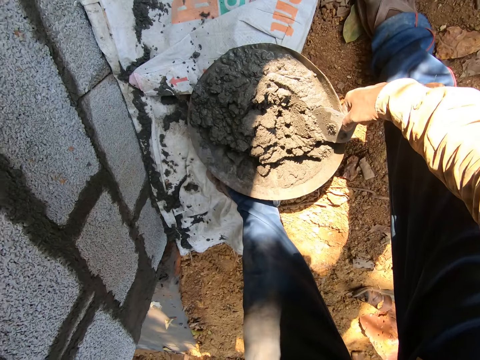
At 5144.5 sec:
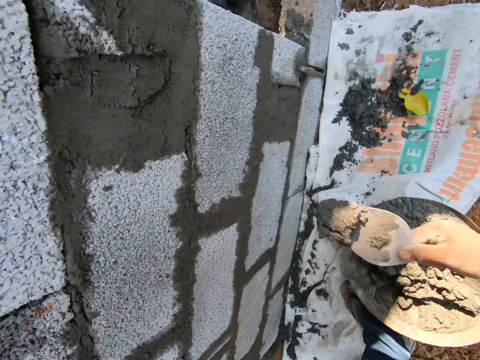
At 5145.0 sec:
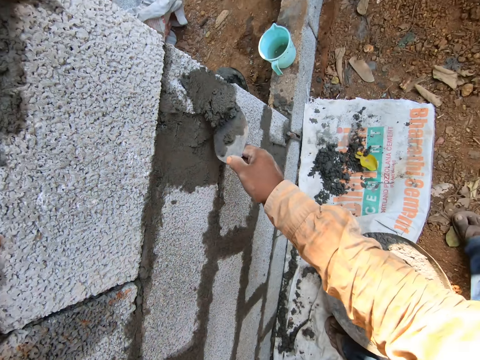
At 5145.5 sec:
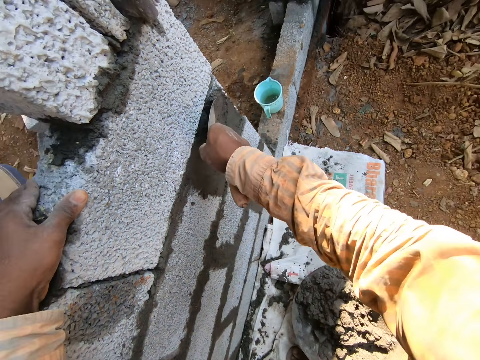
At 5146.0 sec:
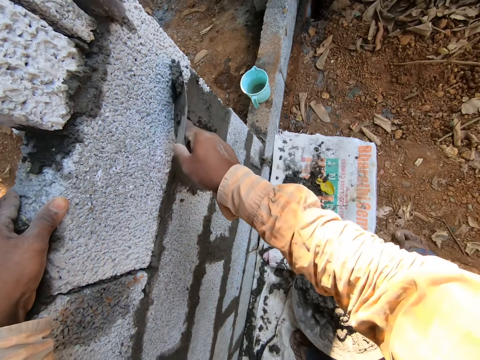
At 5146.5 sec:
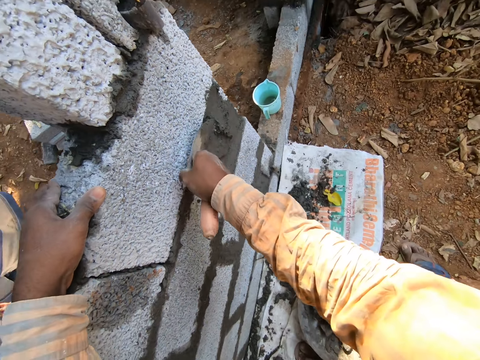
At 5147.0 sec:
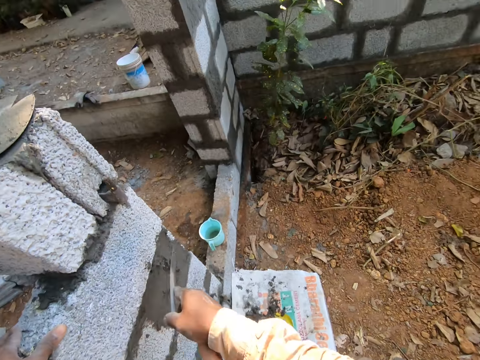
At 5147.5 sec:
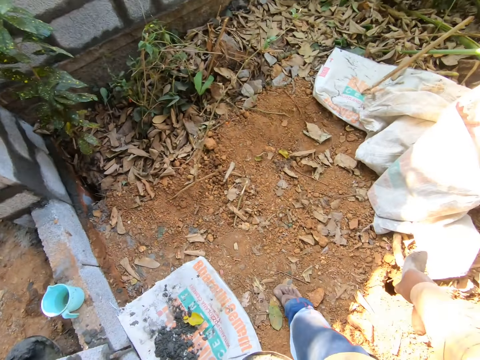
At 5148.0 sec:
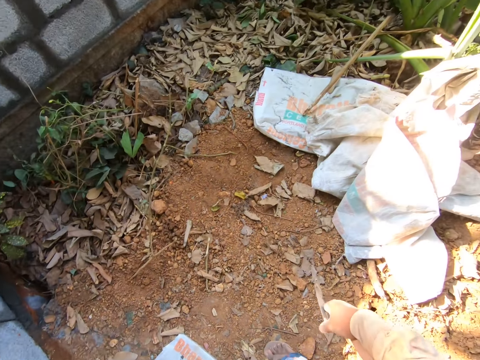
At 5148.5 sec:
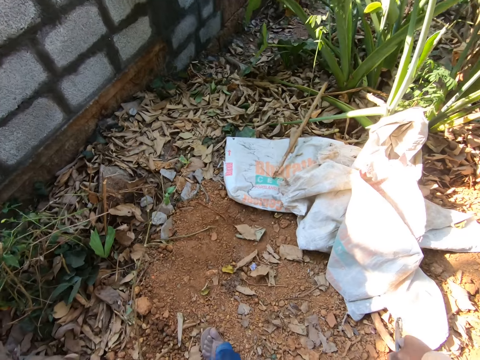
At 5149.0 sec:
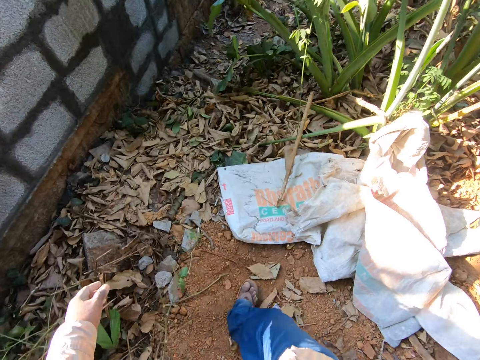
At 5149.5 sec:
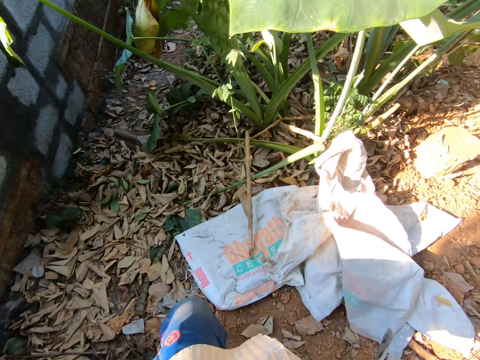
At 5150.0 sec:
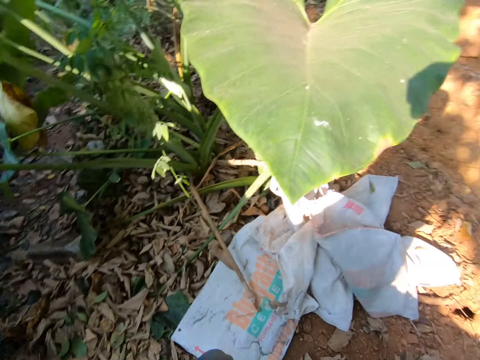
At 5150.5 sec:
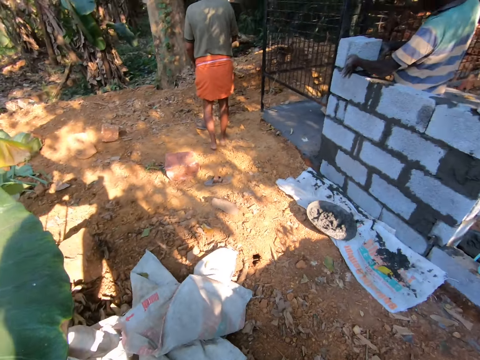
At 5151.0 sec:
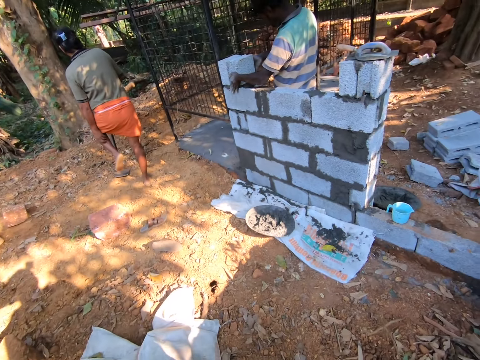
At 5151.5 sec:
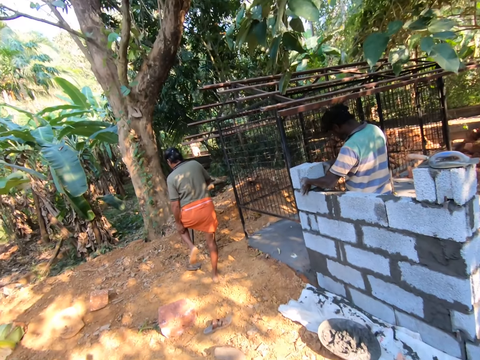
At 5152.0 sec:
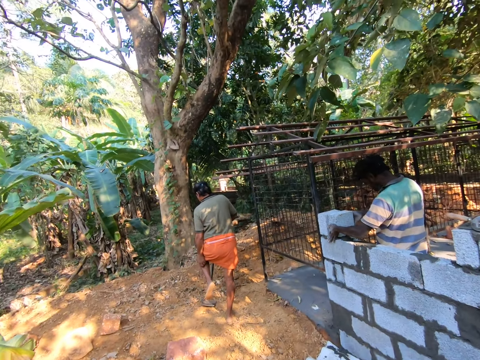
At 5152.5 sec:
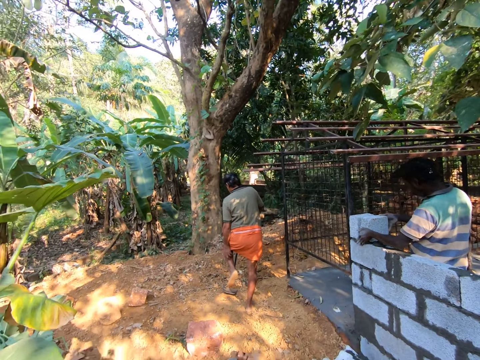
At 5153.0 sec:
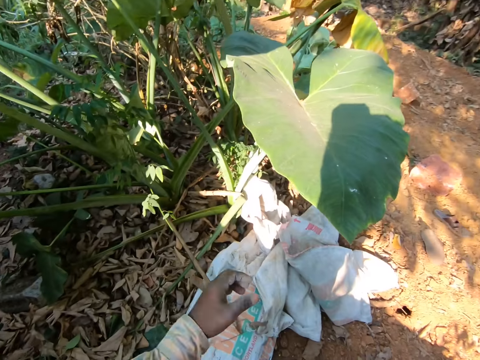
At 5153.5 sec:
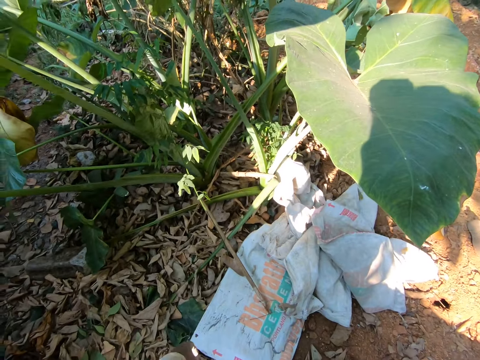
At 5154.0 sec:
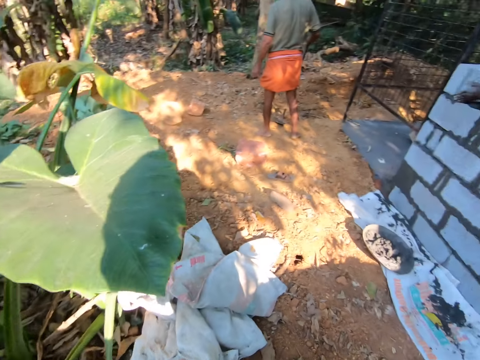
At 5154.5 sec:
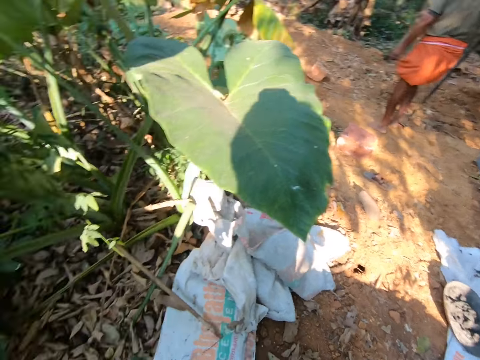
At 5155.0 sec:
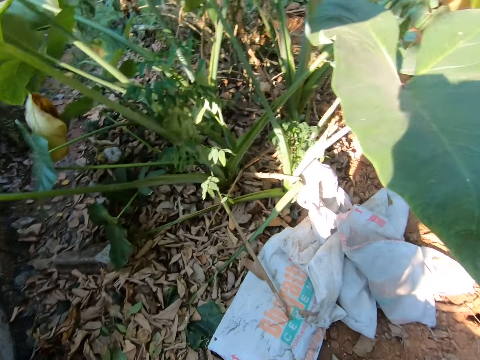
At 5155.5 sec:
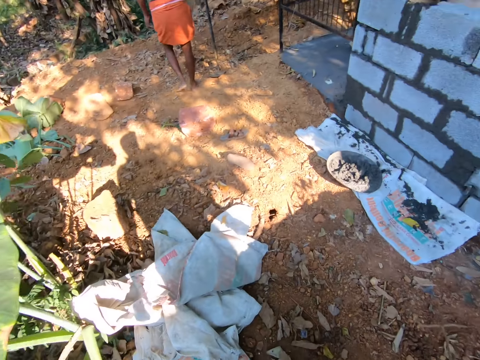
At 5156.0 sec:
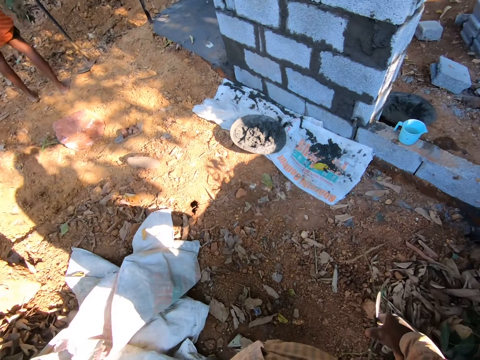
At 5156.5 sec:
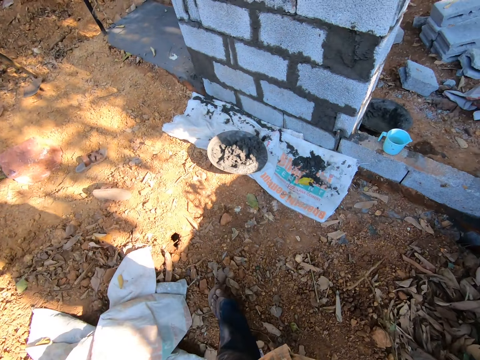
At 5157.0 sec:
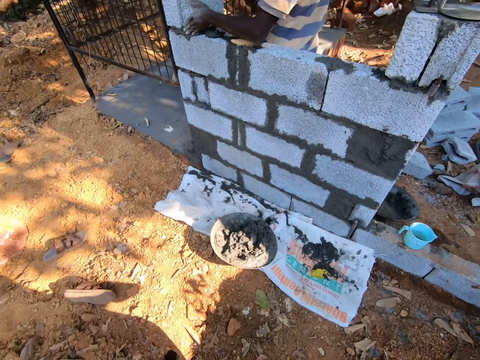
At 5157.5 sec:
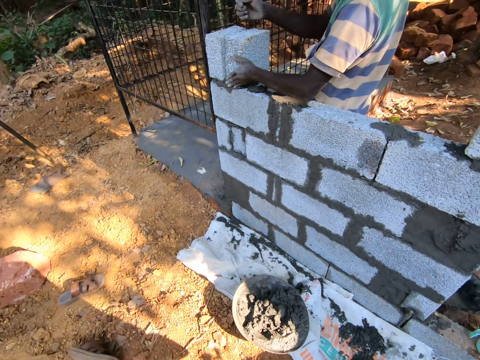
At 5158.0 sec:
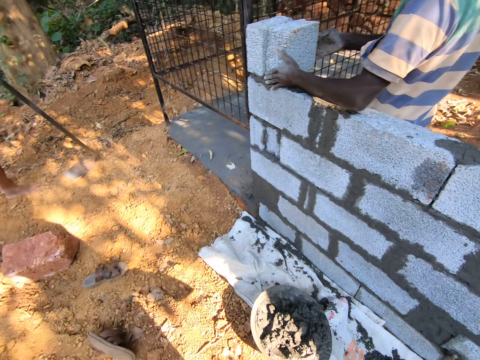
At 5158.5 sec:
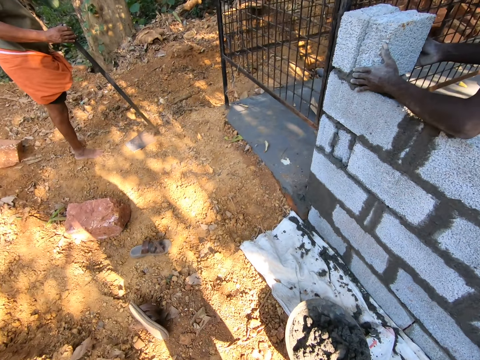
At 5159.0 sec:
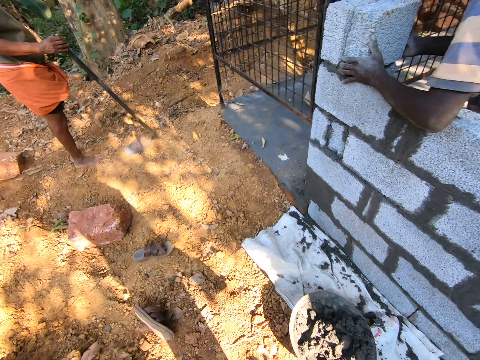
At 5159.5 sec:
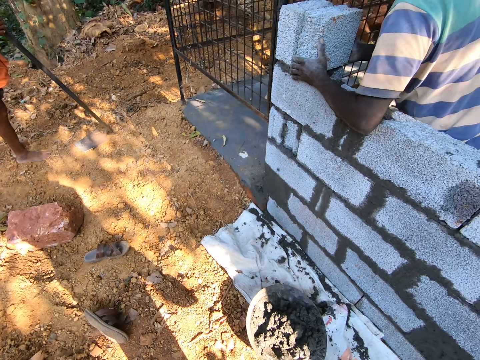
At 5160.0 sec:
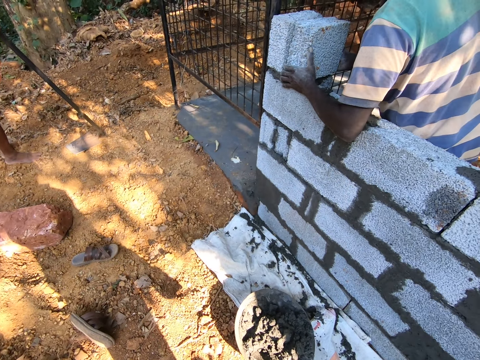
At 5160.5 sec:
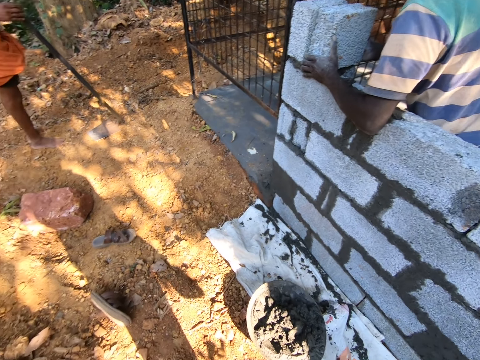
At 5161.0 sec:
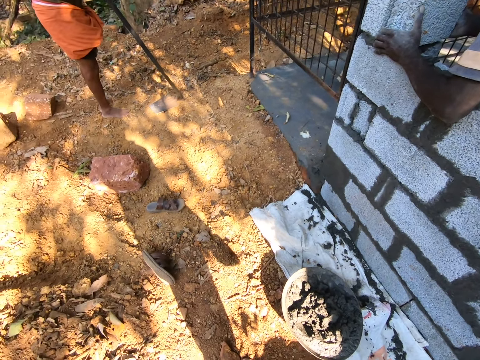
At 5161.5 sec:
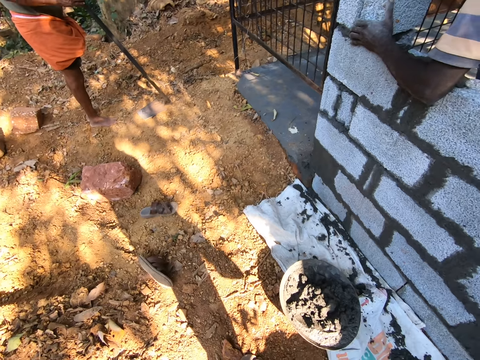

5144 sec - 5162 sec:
The camera wearer takes concrete from the head pan with the trowel in his right hand. He plasters the wall with the trowel in his right hand. He plasters the stone wall with the concrete with the trowel in his right hand. He looks around, moves around and looks around. He spits on the ground. He moves around. He converses with two men. He looks around.

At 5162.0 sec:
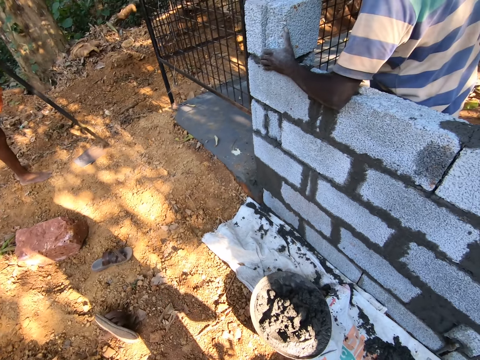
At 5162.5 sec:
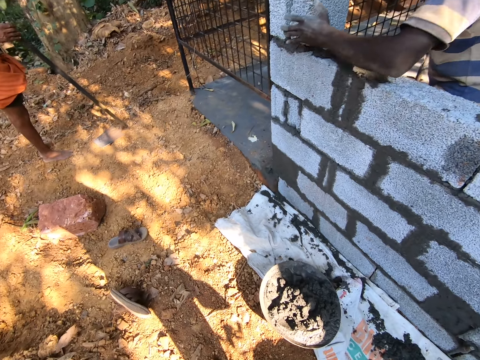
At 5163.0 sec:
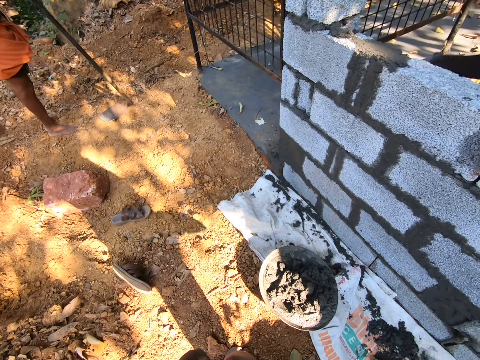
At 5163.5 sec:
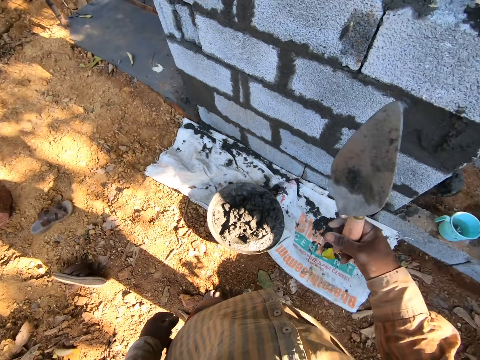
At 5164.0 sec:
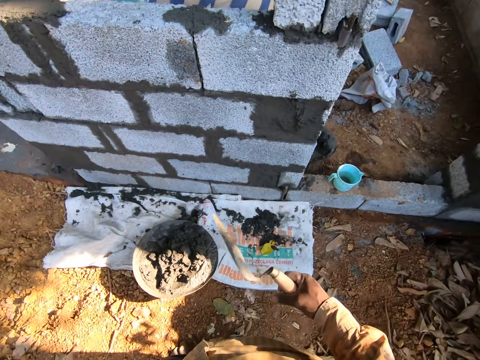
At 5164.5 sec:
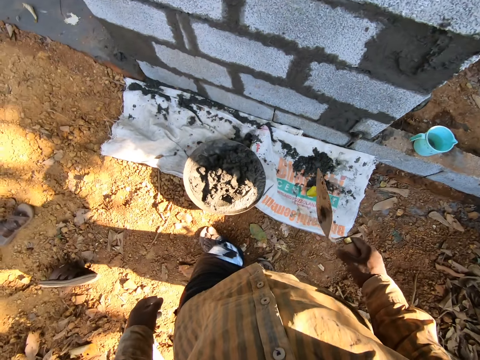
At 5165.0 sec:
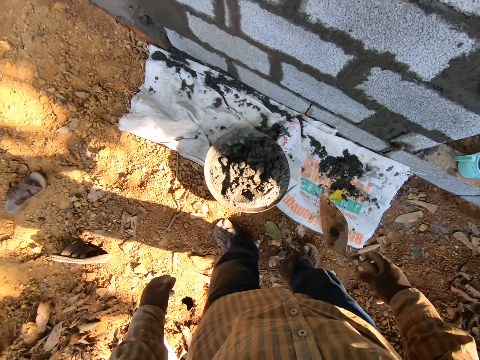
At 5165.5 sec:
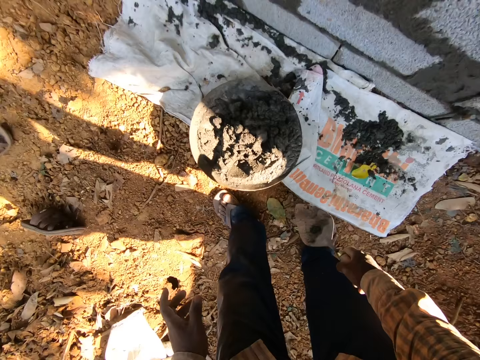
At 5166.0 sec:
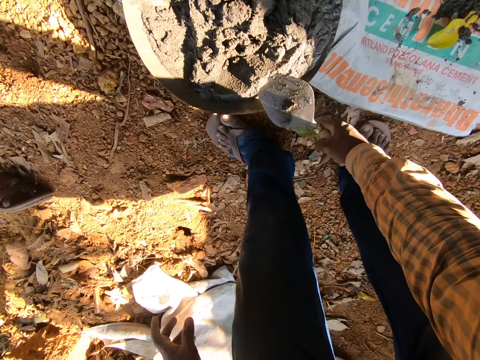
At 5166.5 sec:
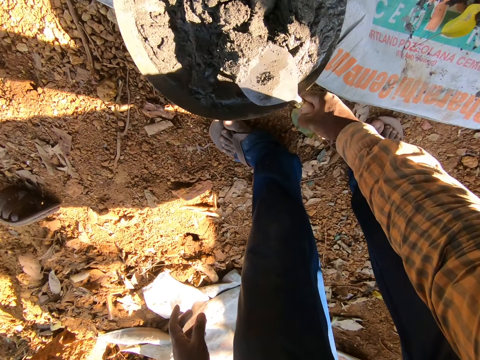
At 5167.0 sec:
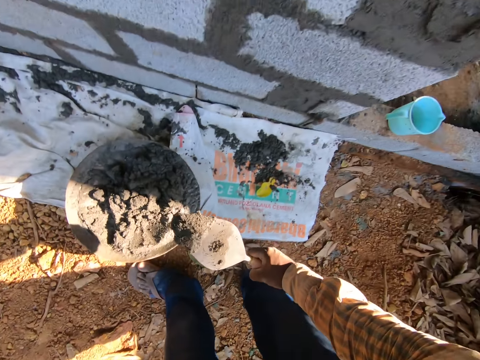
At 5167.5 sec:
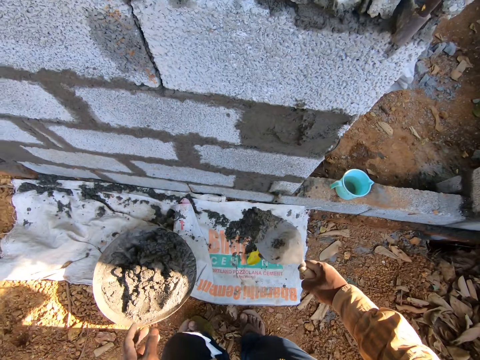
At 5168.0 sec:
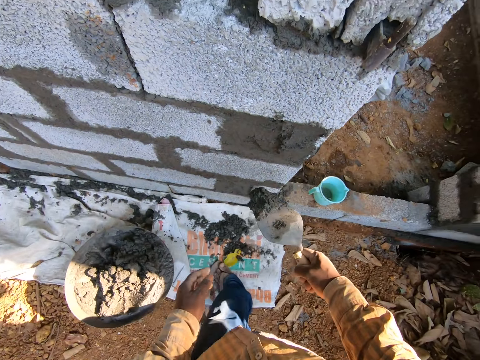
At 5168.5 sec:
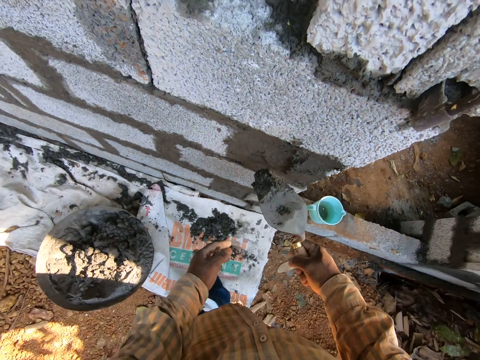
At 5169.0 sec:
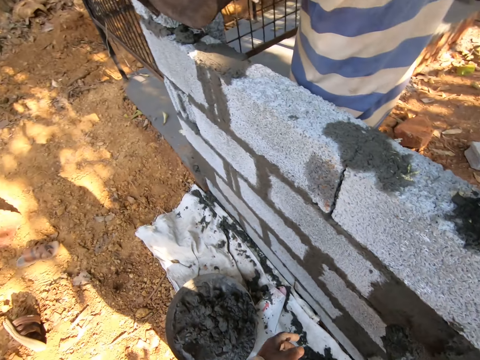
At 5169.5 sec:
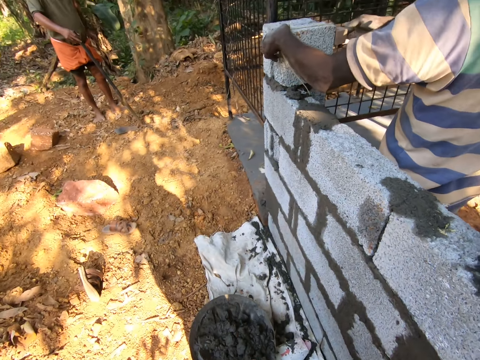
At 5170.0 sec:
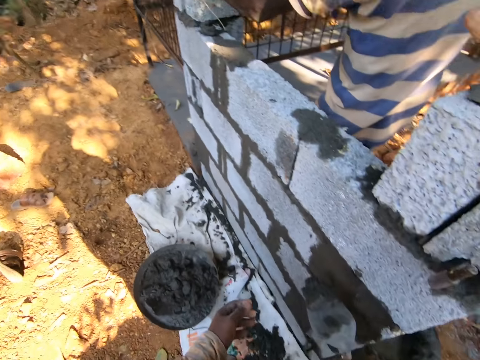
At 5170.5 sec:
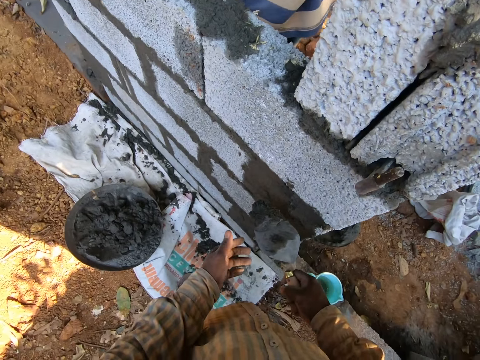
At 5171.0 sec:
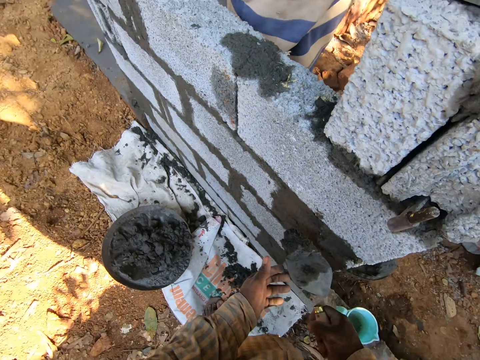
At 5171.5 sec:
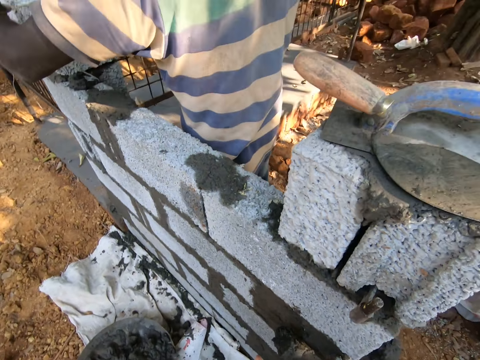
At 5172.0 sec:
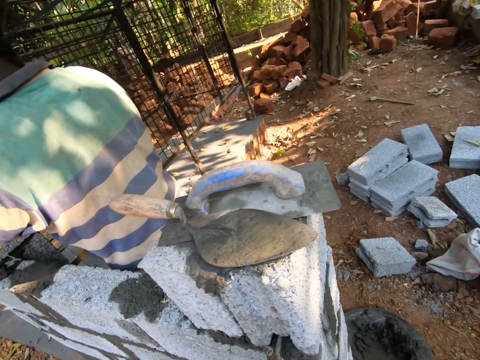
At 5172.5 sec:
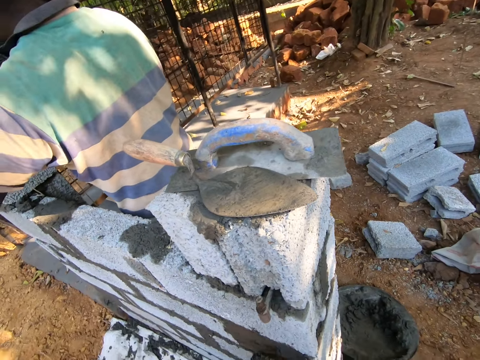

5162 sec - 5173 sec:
The camera wearer scoops some concrete from the pan of concrete on the floor with the trowel in his right hand.
